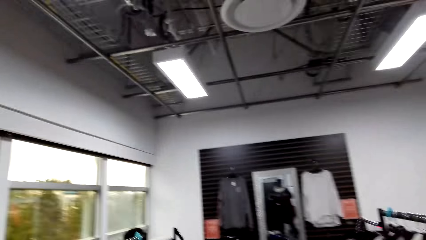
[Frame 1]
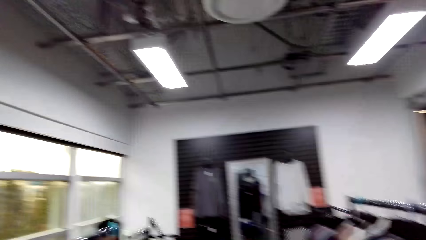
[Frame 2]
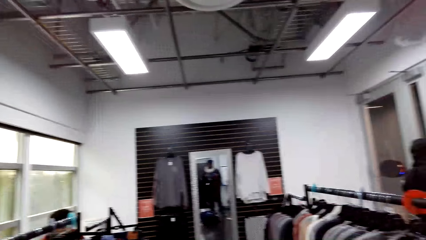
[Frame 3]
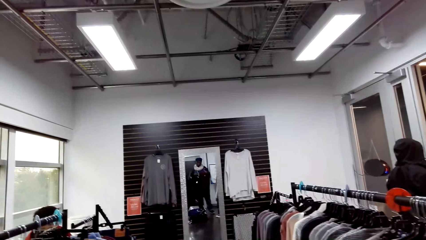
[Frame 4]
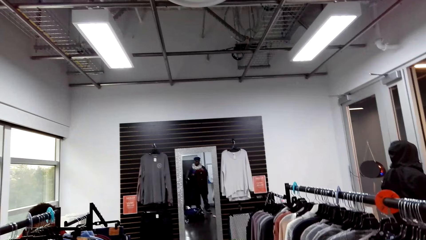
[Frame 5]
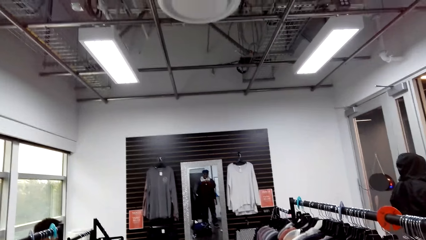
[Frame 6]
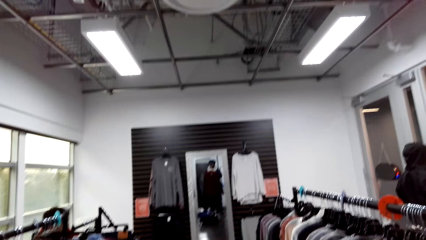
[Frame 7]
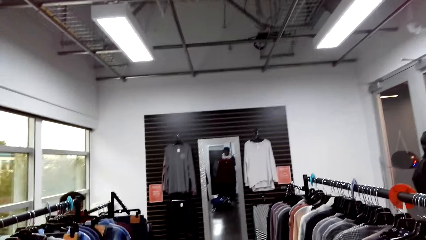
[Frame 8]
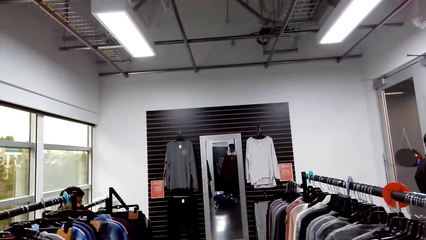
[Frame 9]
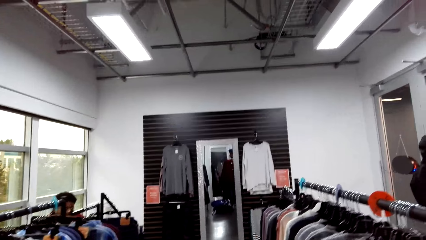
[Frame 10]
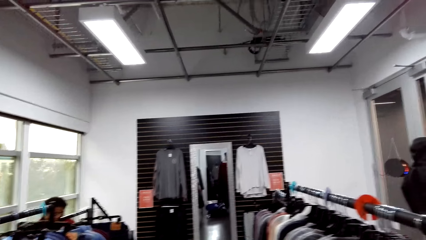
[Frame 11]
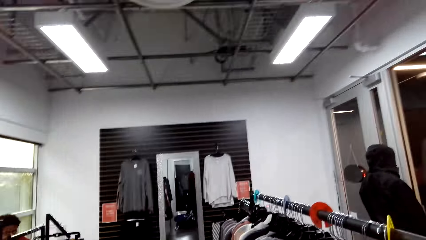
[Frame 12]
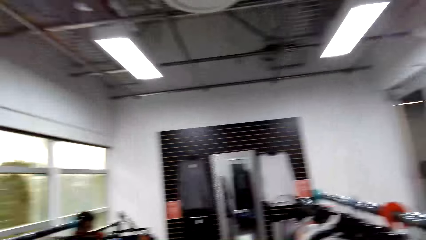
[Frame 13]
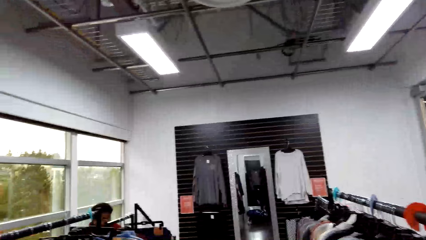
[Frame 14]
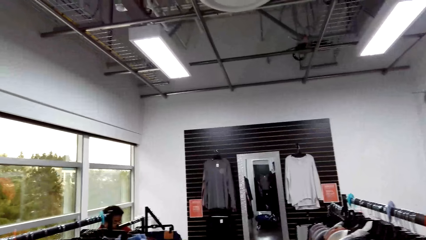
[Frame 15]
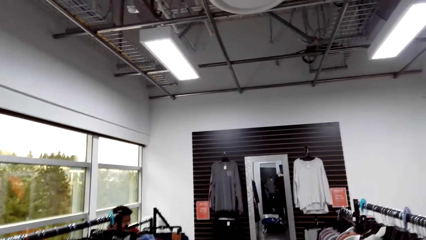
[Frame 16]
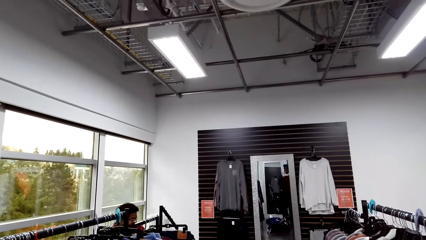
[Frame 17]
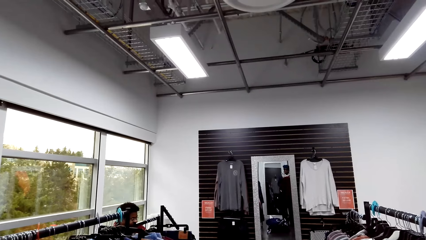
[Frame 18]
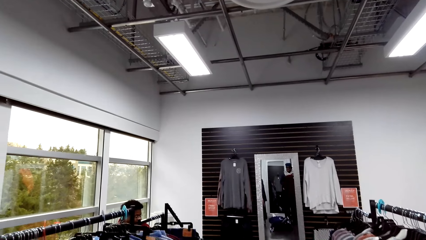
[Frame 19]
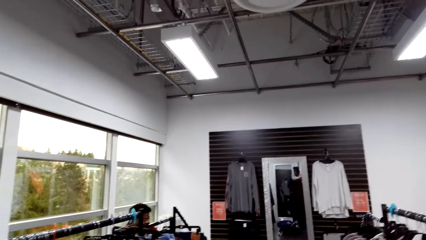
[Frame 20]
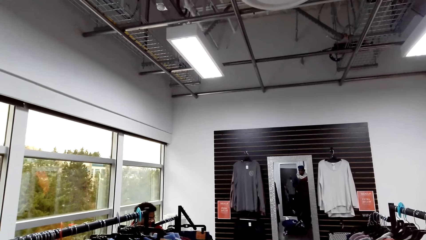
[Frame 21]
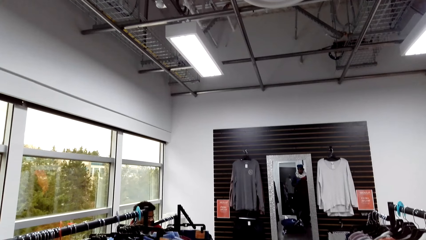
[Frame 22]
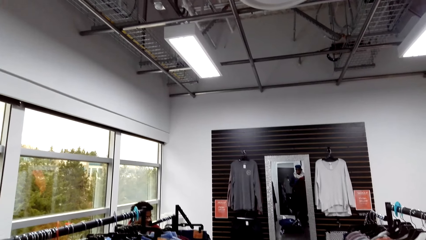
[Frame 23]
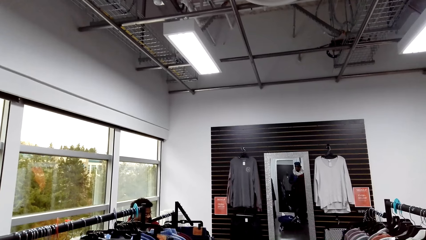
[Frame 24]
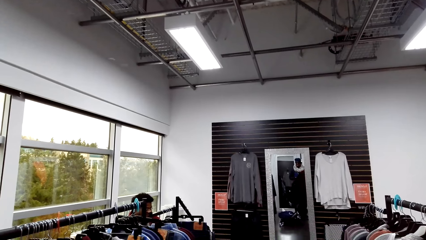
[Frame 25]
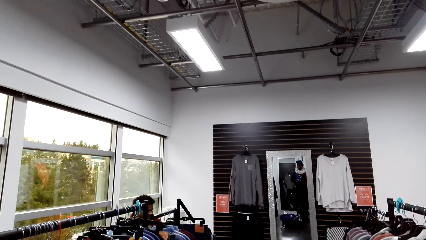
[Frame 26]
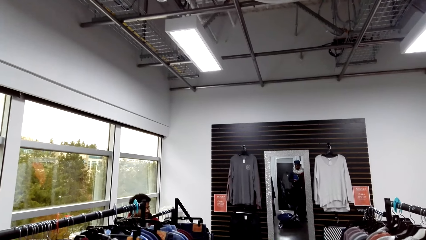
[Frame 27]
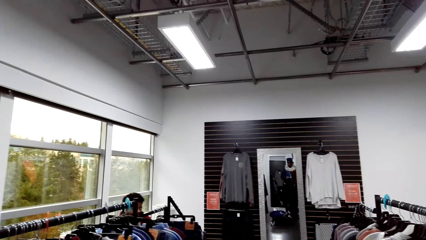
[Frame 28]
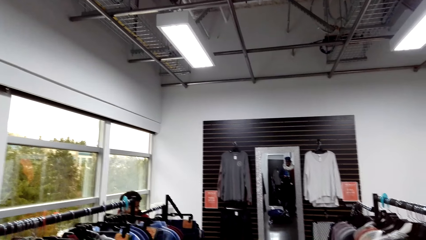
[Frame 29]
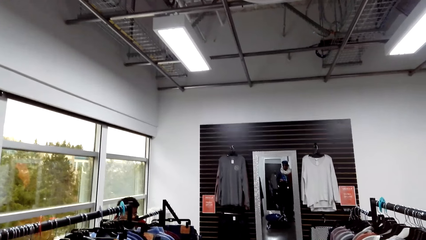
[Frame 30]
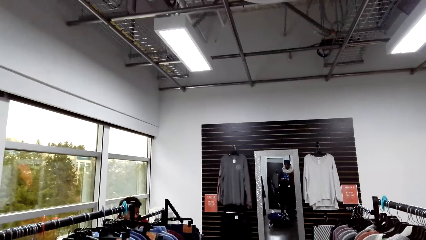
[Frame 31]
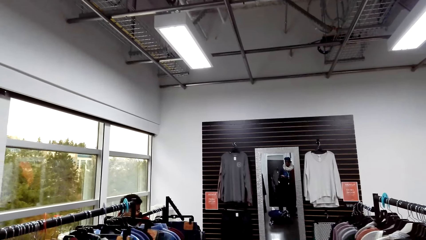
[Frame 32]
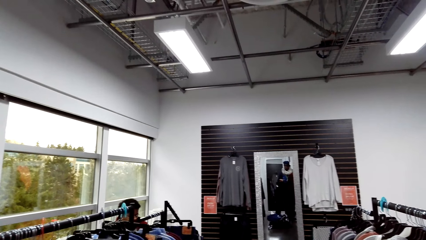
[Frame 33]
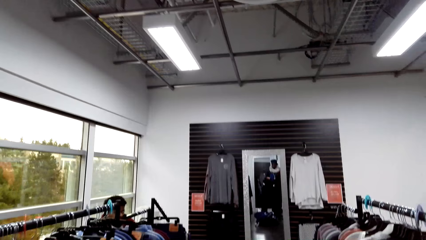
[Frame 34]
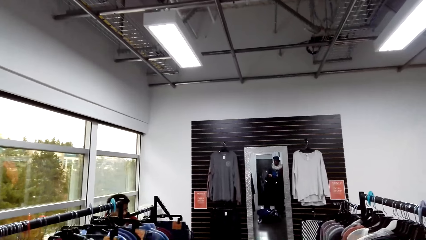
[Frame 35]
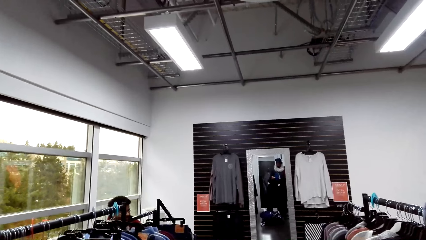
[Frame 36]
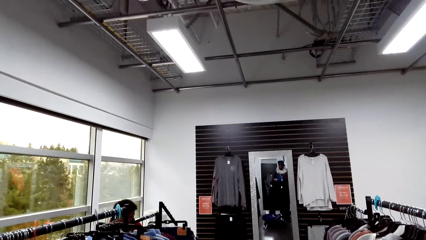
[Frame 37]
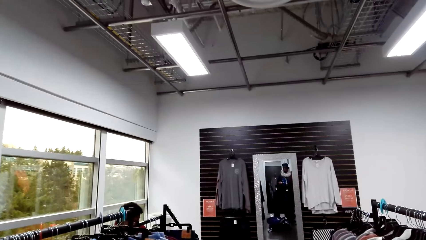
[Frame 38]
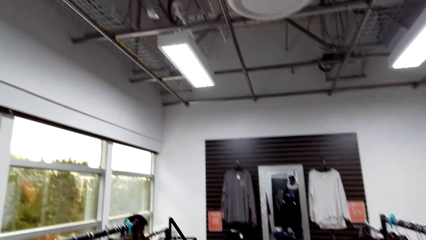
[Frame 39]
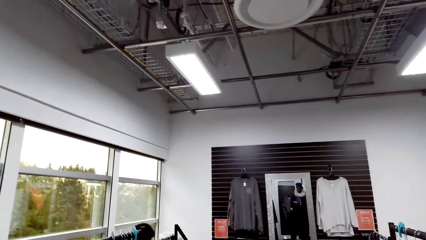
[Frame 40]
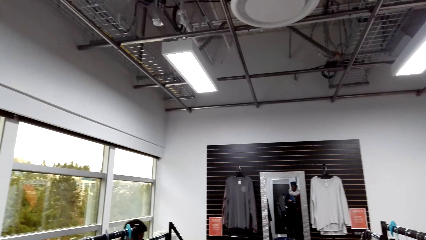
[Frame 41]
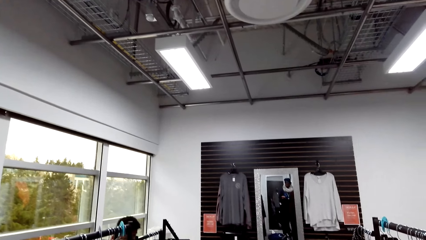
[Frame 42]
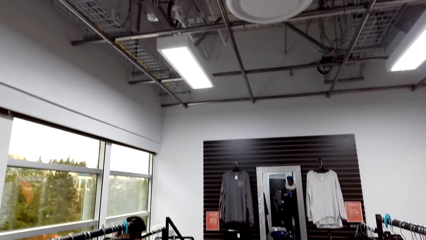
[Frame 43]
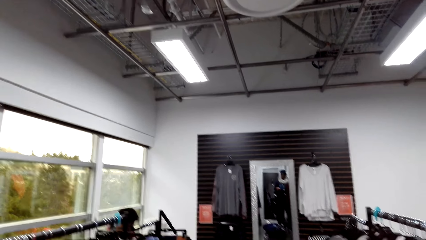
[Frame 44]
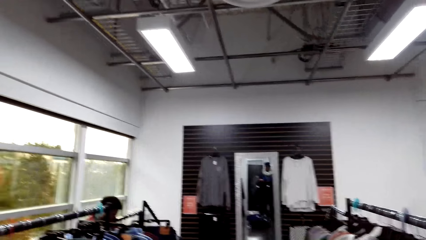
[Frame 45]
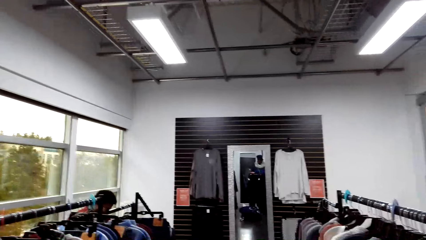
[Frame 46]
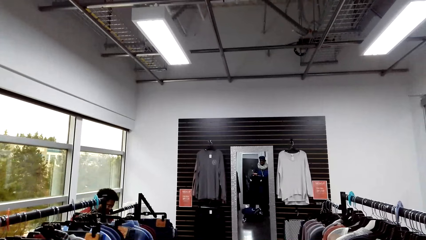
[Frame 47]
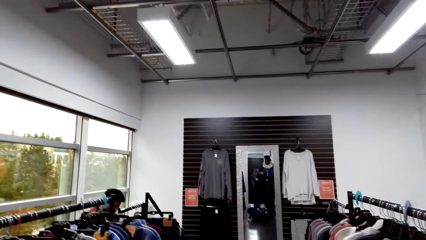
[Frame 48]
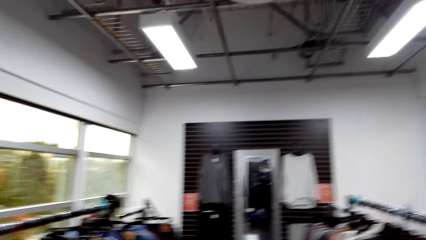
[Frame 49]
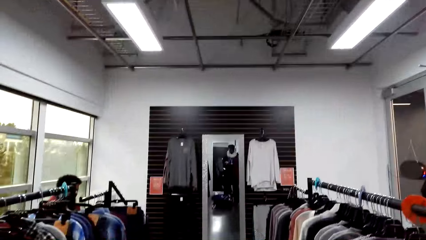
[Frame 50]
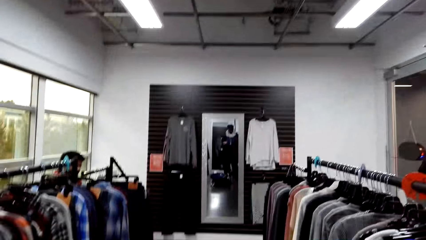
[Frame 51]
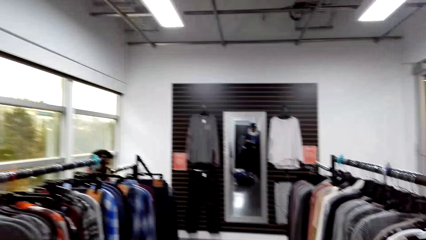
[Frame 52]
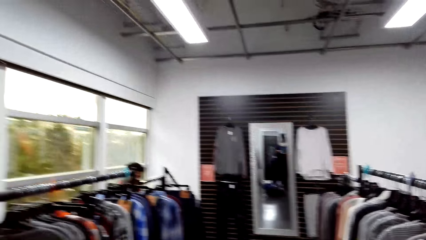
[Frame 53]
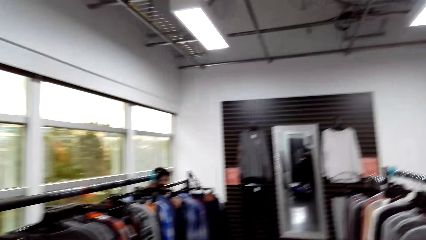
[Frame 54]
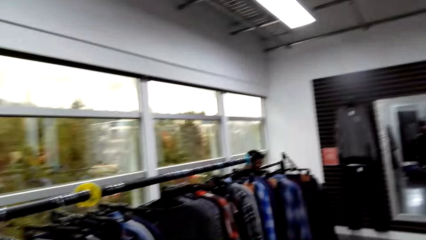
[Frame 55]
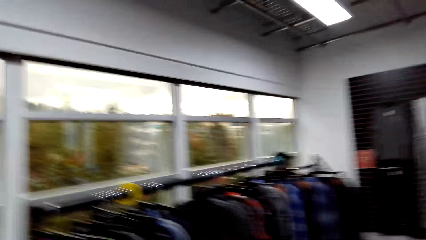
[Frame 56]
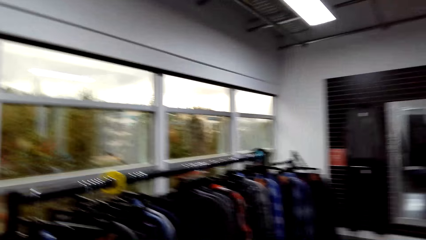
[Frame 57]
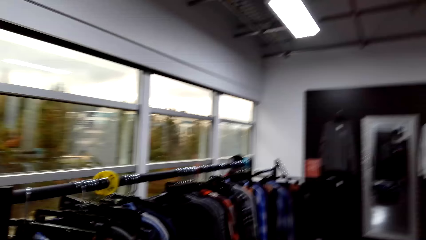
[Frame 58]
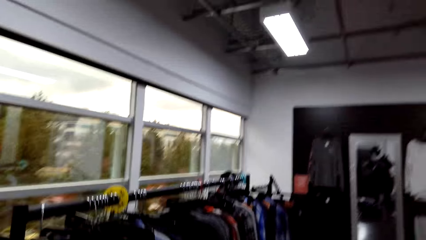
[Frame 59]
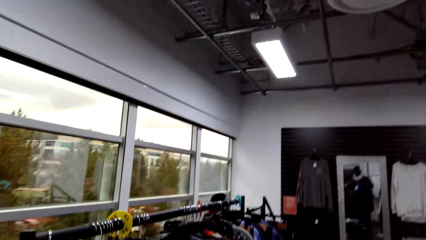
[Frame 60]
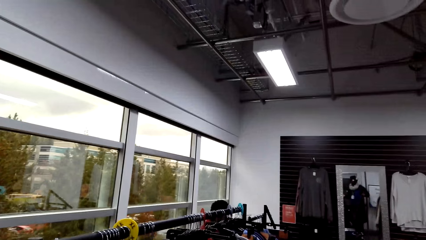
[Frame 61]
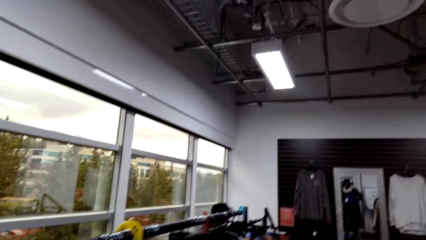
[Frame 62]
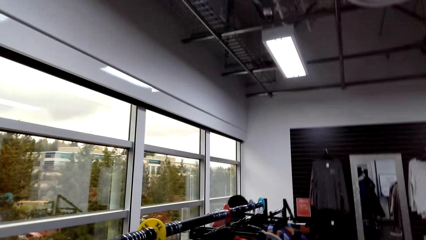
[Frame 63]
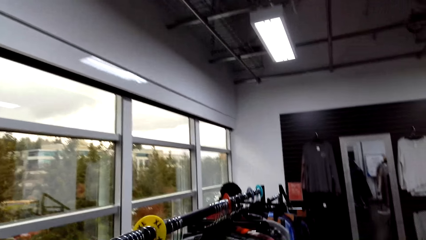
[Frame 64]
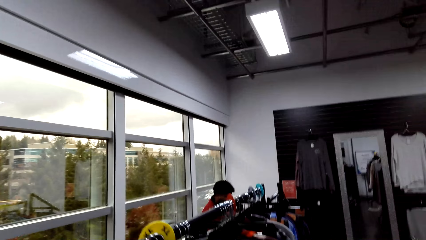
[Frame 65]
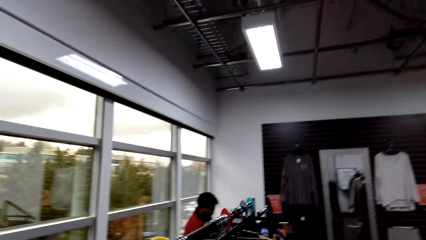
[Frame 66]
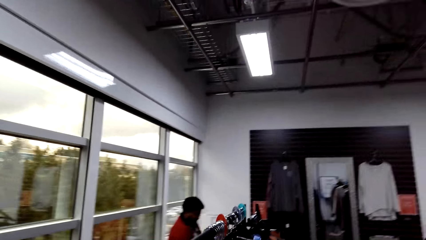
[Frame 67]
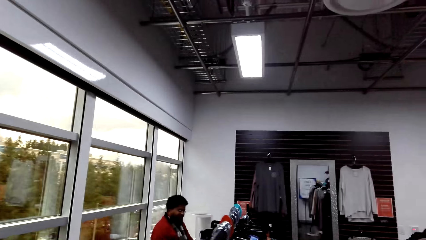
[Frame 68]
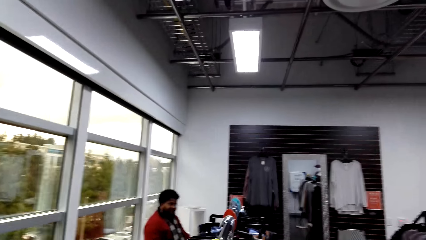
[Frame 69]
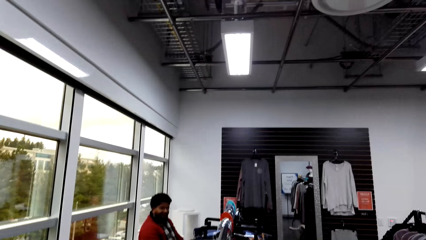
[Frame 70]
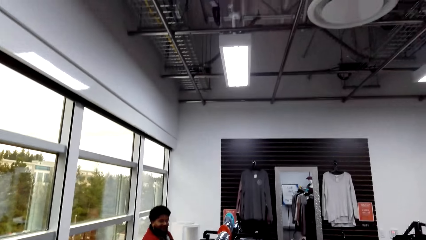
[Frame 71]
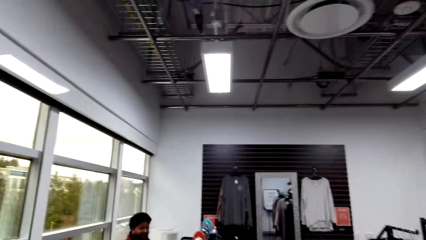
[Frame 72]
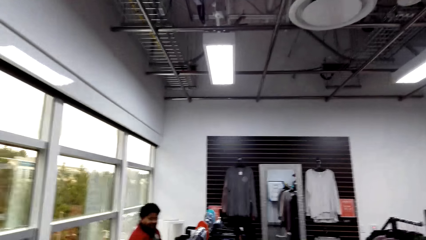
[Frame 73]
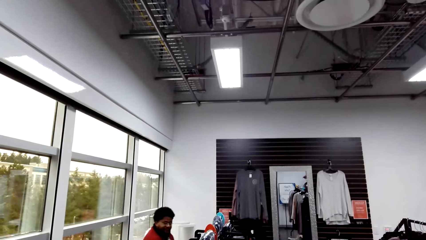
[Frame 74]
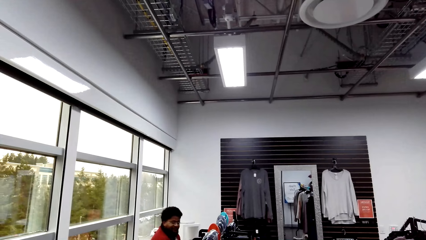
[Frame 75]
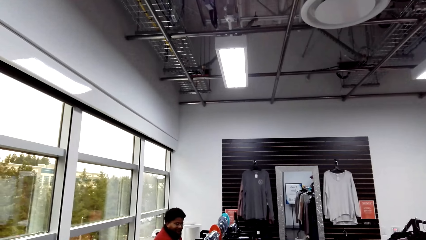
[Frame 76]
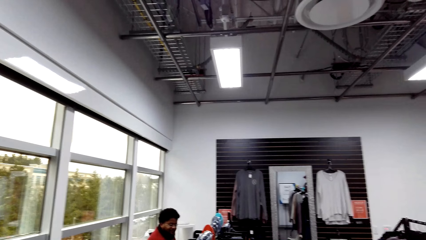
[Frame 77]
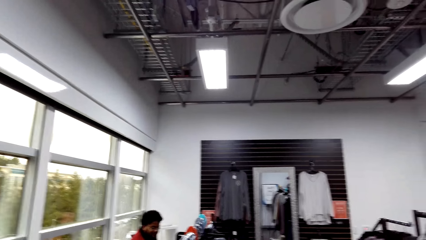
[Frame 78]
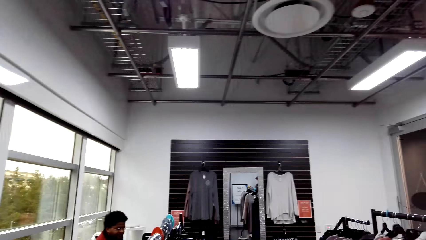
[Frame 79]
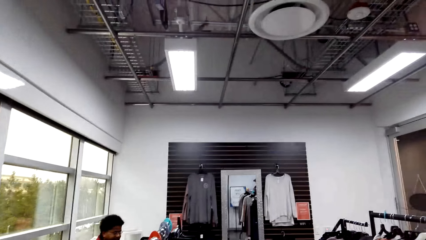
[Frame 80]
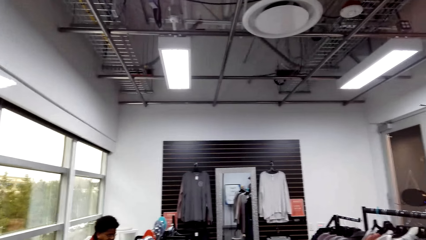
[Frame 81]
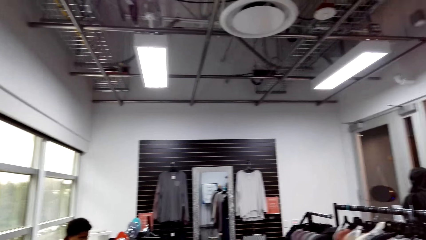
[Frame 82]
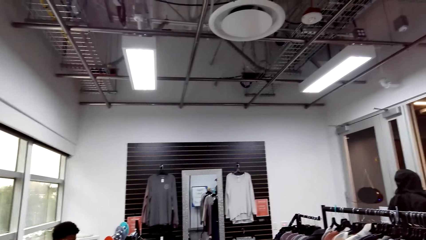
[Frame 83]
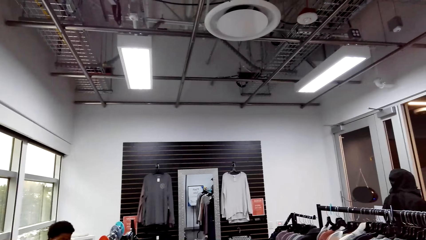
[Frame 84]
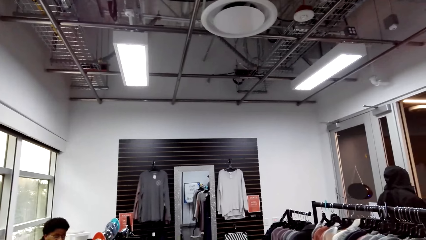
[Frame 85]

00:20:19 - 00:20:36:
The camera wearer looks around and walks around.
